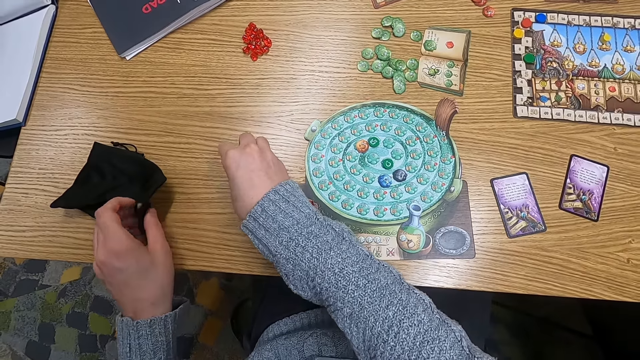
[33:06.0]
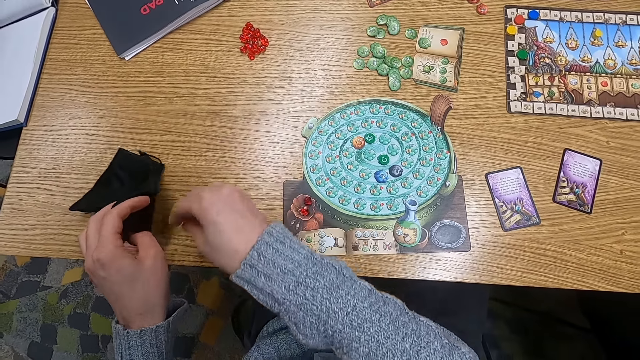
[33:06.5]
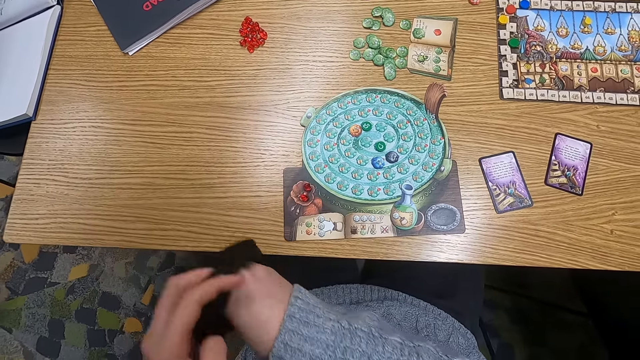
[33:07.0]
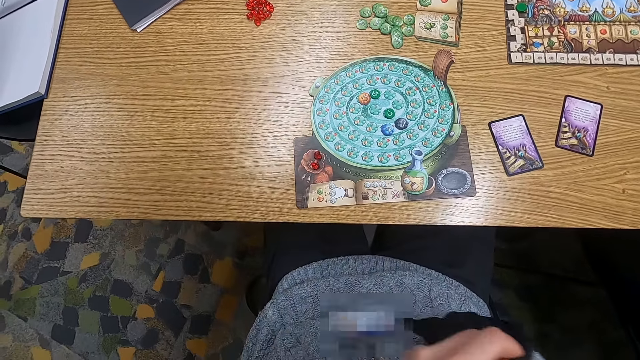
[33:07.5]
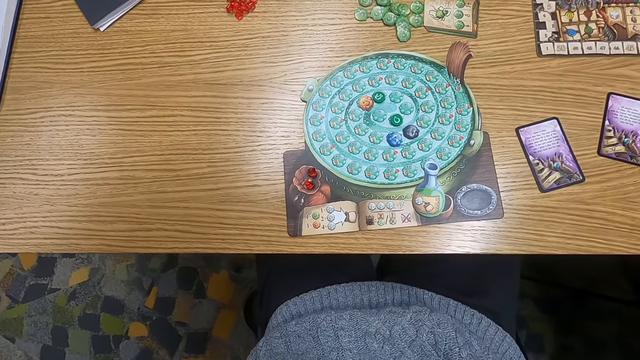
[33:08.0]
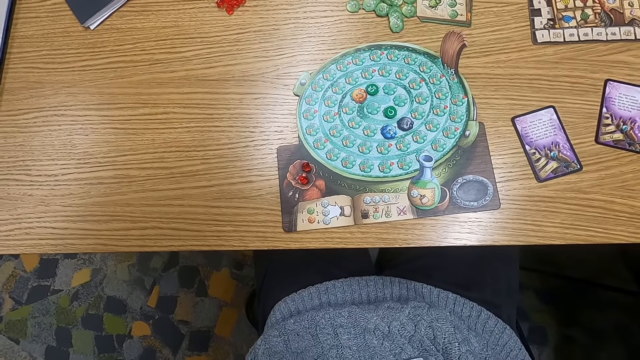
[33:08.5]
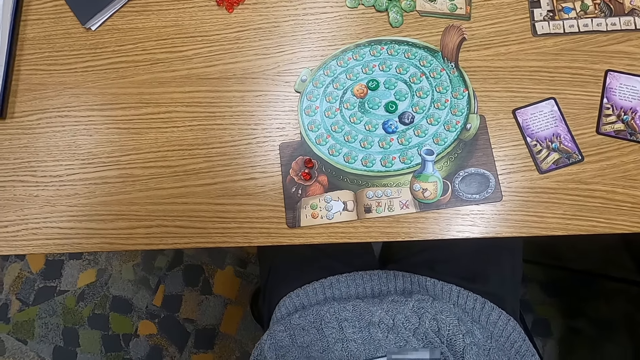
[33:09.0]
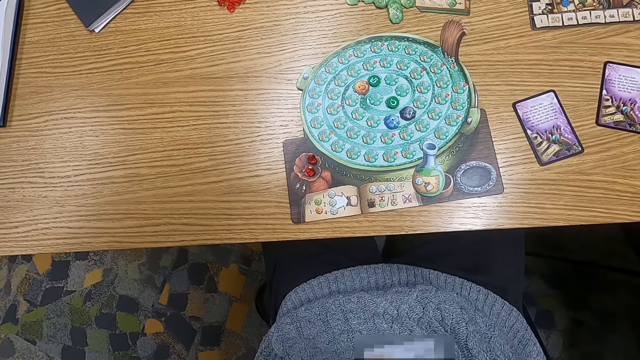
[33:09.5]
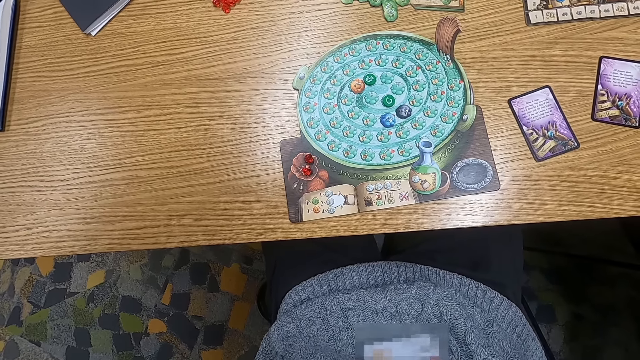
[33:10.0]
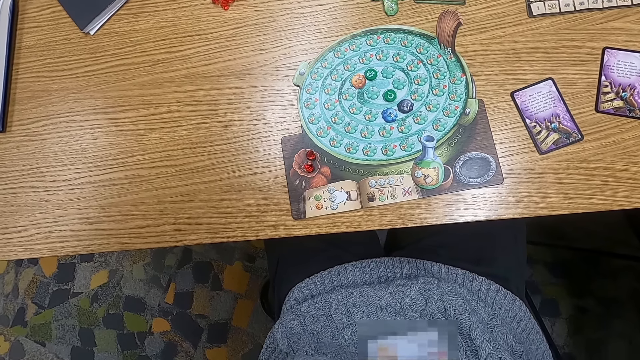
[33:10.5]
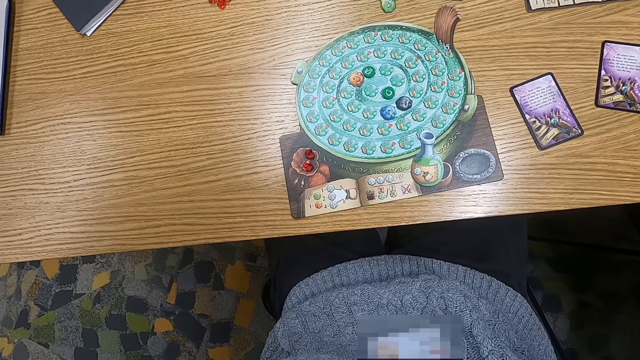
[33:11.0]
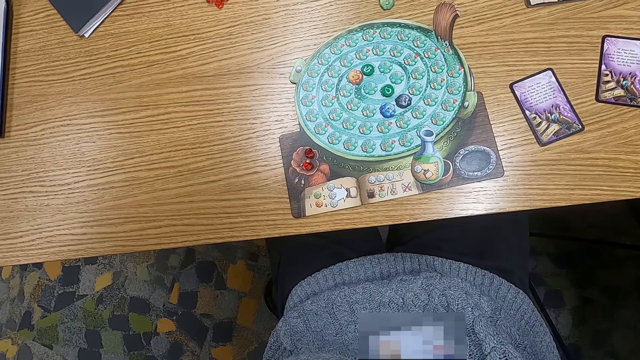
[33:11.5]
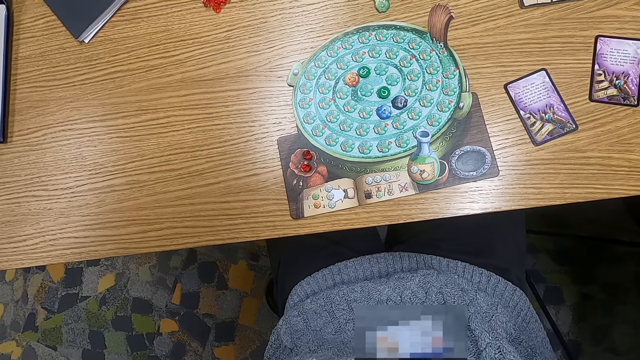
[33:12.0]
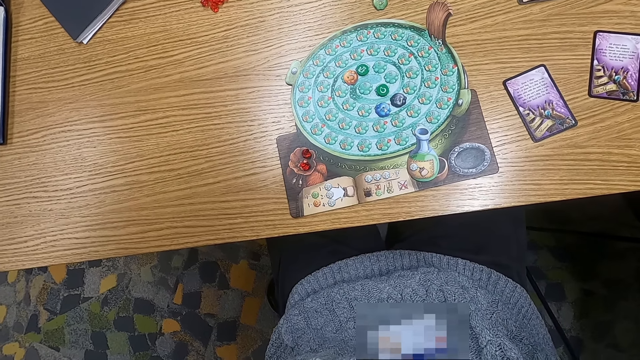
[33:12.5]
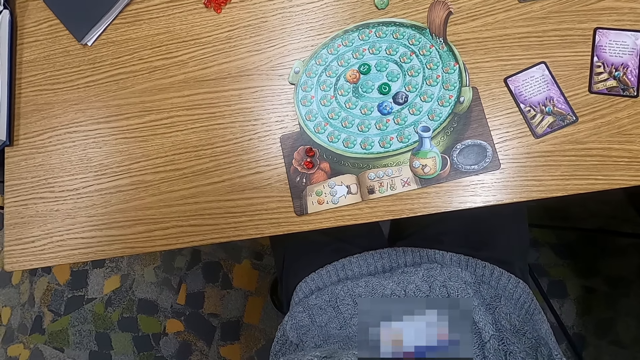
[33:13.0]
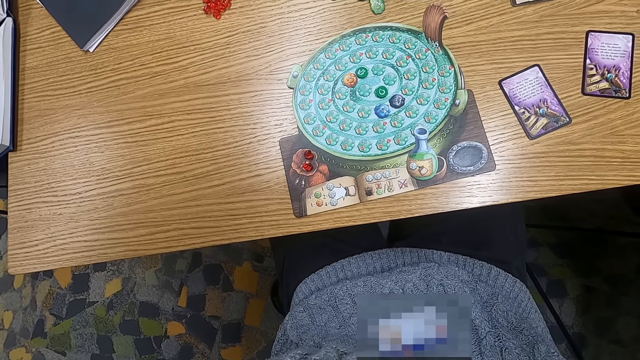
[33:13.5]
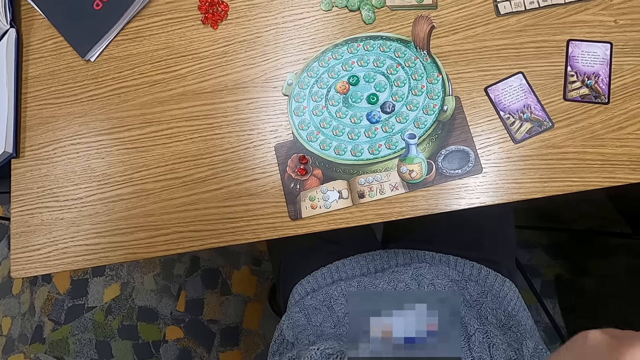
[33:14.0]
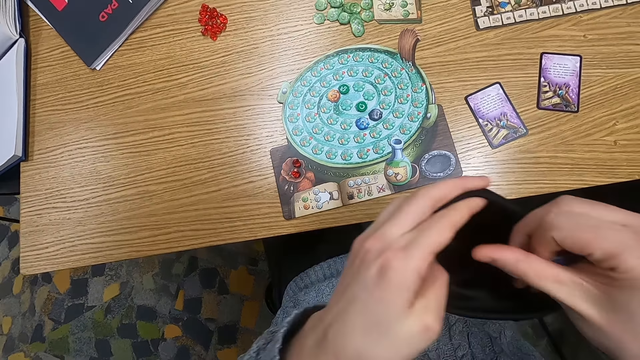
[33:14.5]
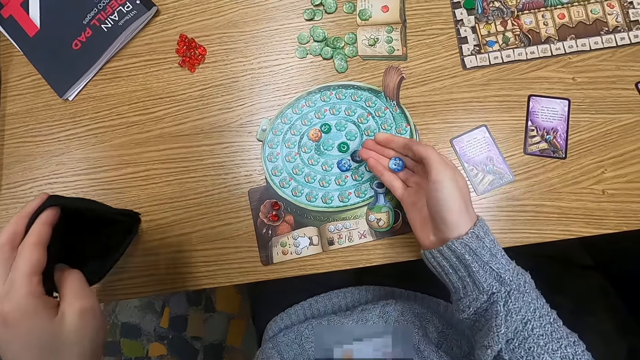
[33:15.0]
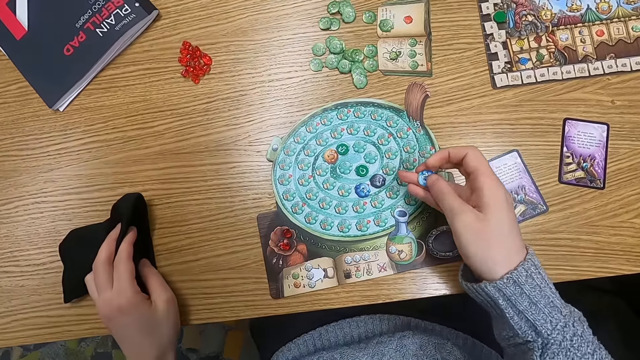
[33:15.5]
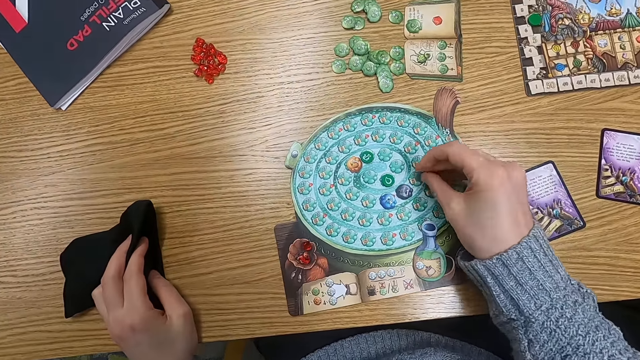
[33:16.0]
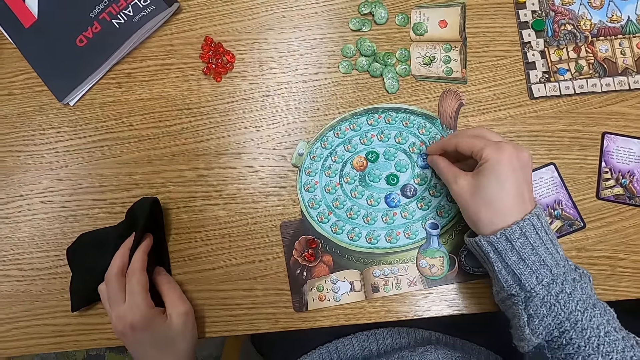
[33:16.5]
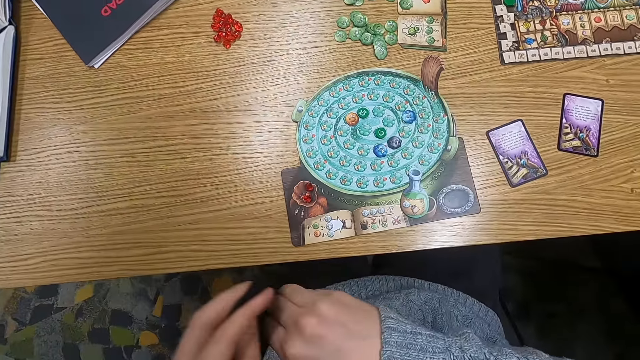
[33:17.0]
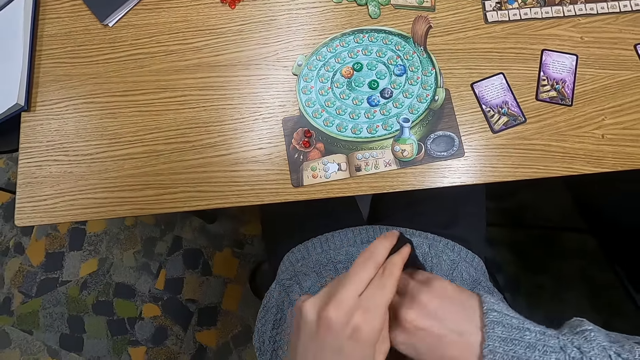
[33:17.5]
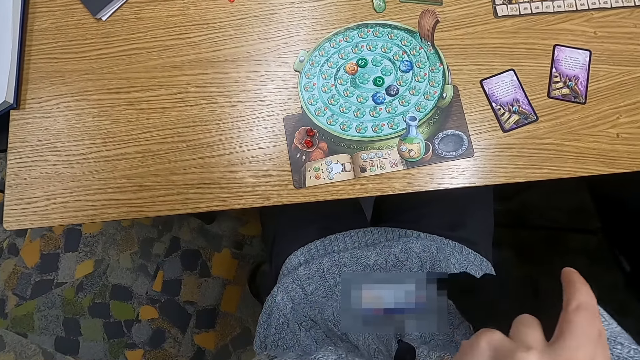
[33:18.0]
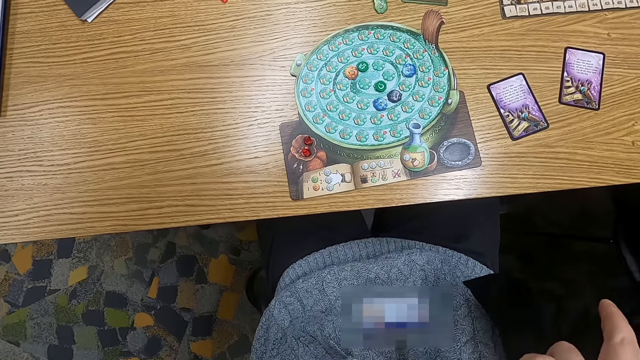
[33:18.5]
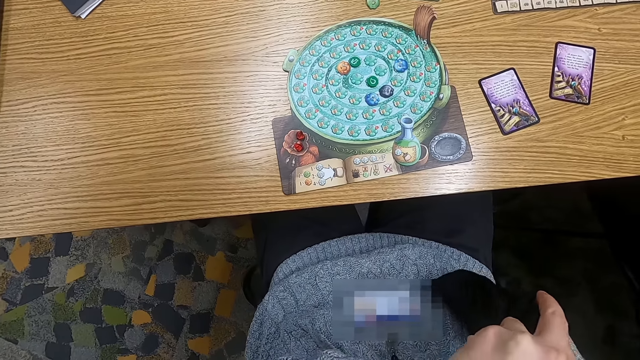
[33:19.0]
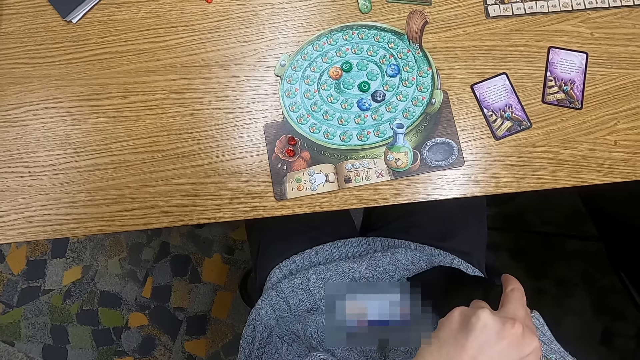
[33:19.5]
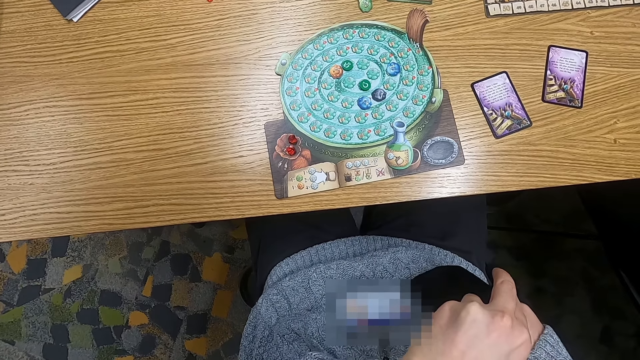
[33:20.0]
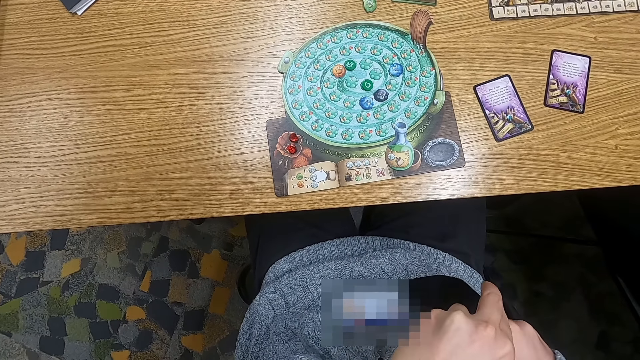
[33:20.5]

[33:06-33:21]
The camera wearer holds a cloth bag. They put a point token or counter in the cloth bag. They turn to the side. They hold a point token. They pick a counter. They pick a bag. They put a hand in the cloth bag.

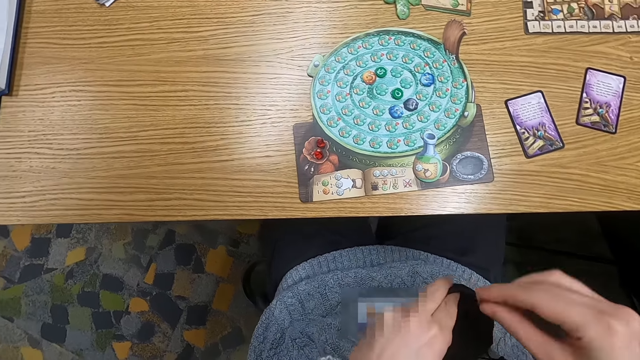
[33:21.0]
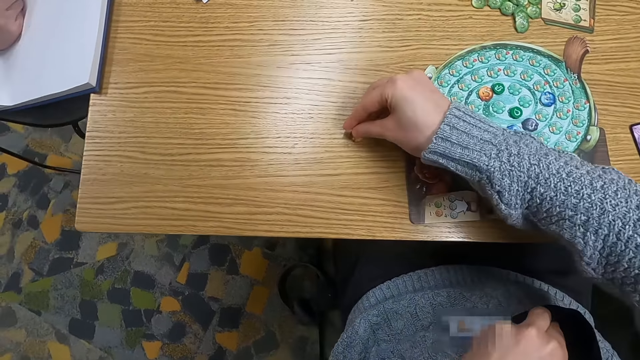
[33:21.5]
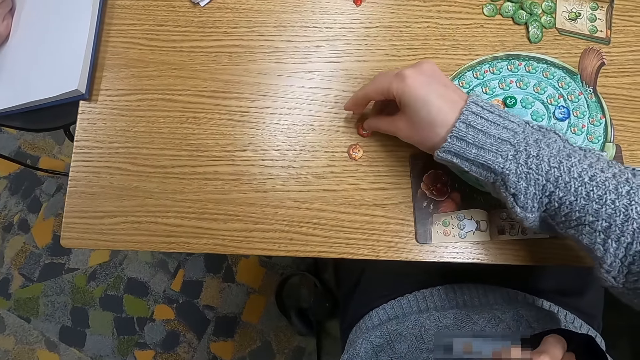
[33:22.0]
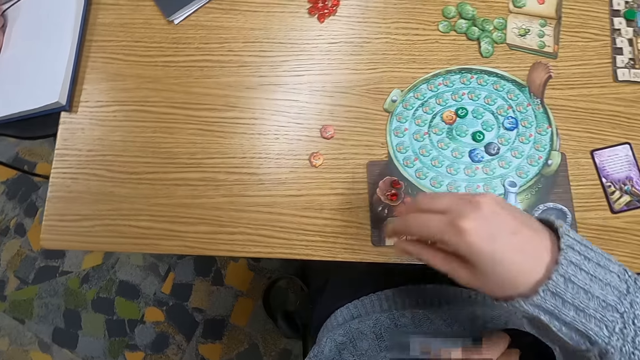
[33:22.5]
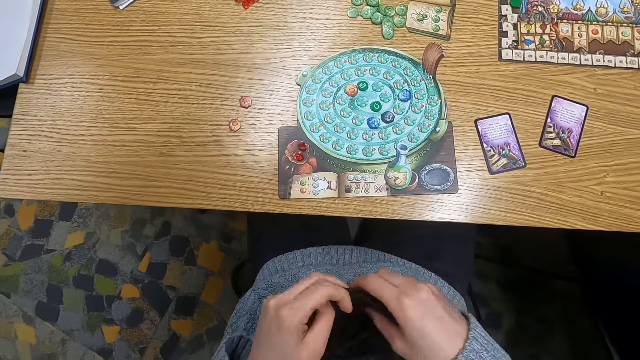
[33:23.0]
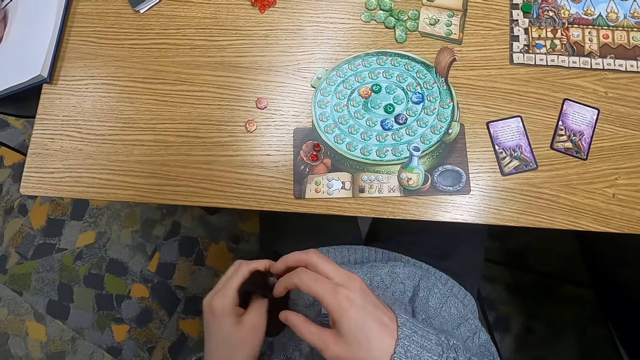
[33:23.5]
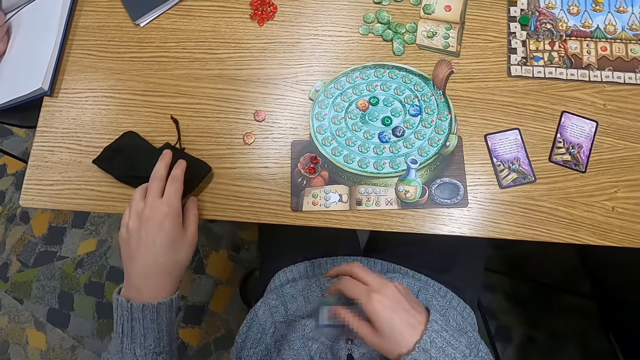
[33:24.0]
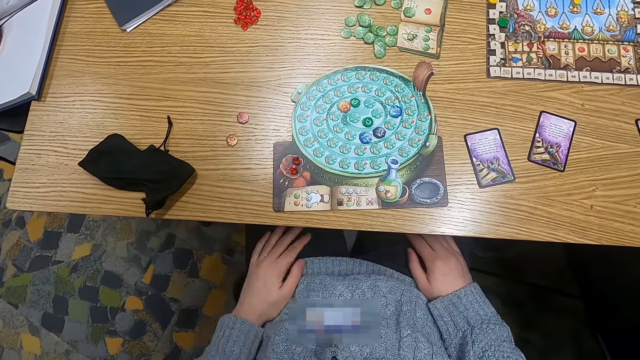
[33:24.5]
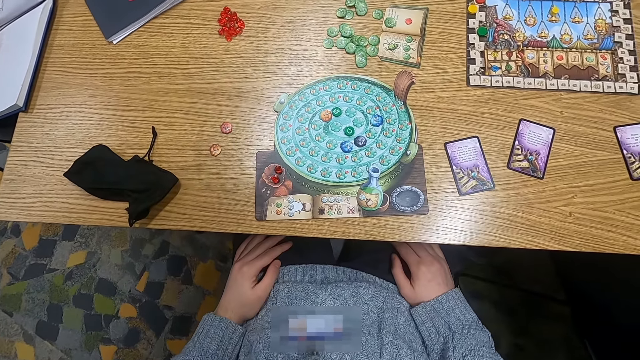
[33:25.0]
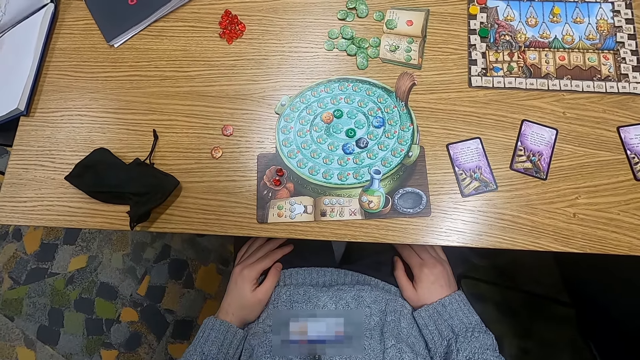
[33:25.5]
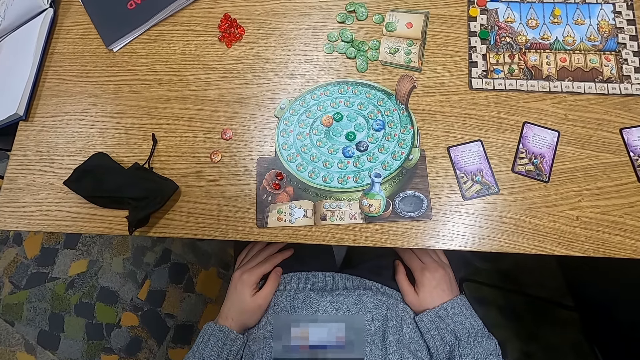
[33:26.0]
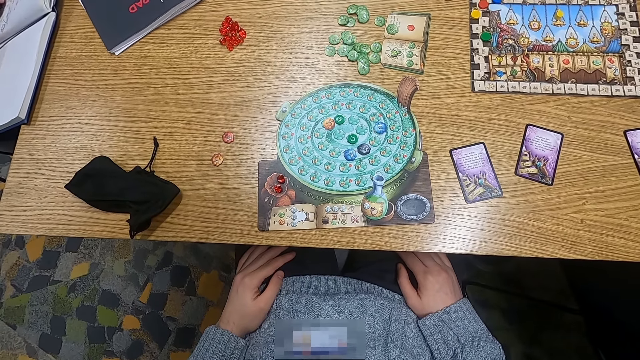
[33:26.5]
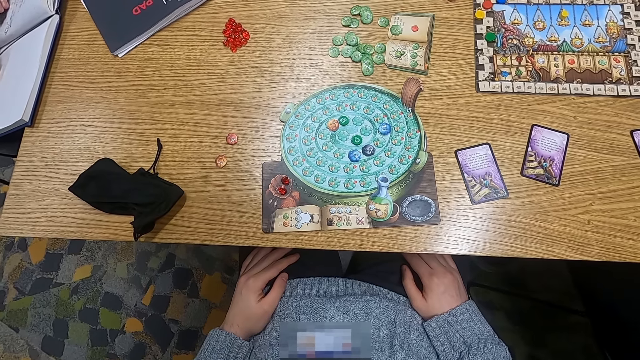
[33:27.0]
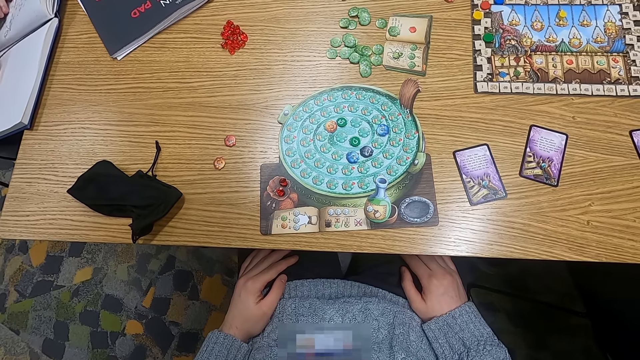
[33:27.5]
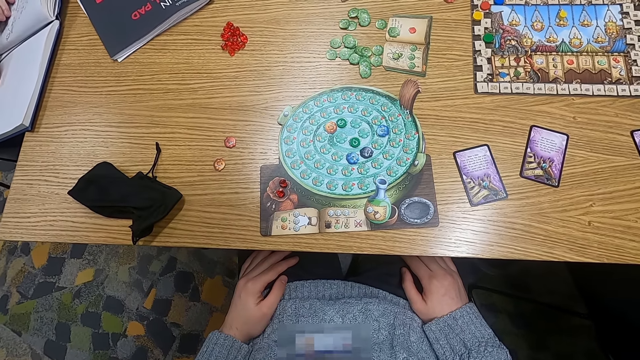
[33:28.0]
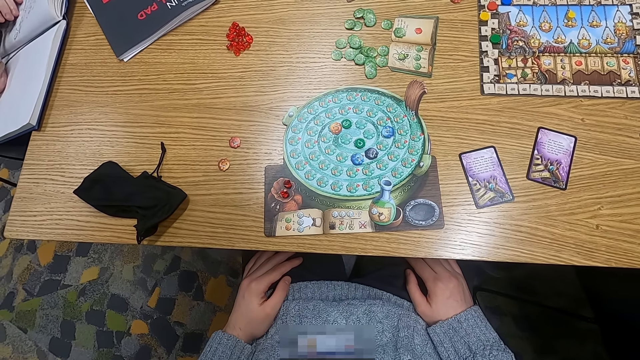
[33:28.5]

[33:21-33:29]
The camera wearer holds point tokens. They put the point tokens on the table. They turn to the side. They put a cloth bag on the table.
